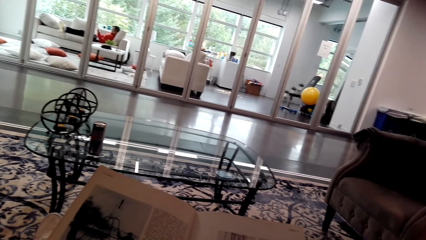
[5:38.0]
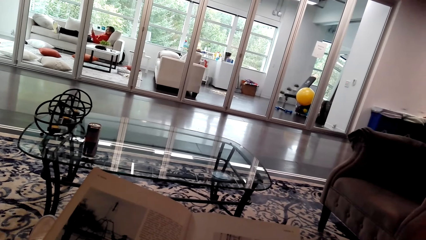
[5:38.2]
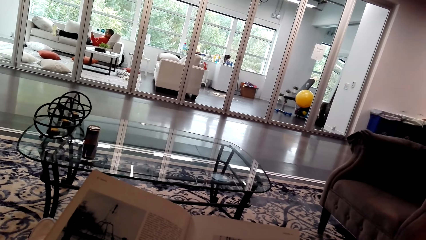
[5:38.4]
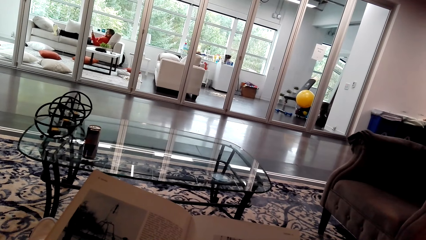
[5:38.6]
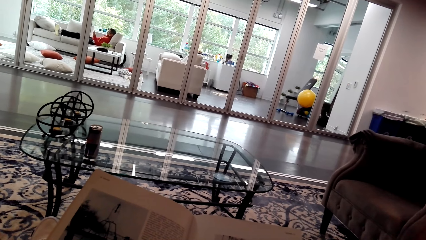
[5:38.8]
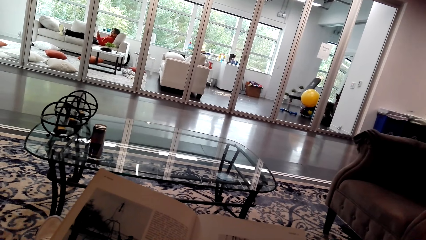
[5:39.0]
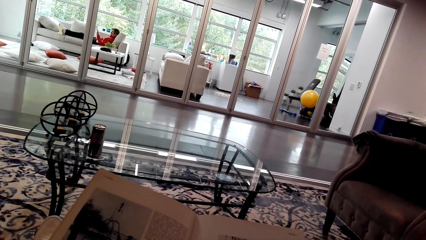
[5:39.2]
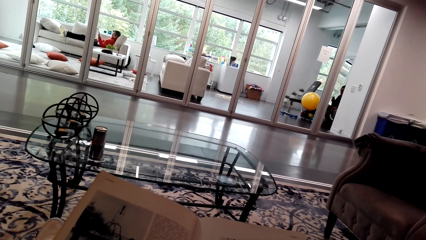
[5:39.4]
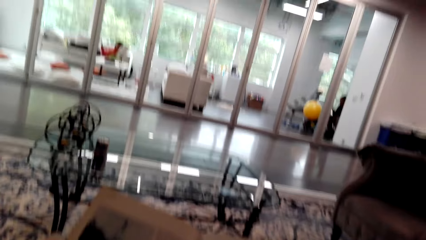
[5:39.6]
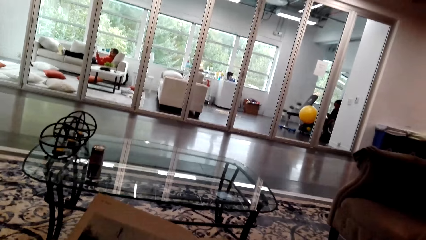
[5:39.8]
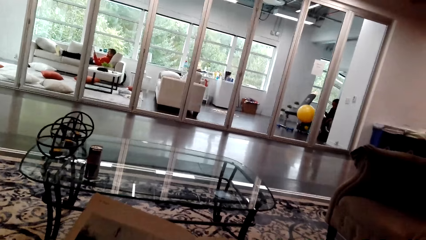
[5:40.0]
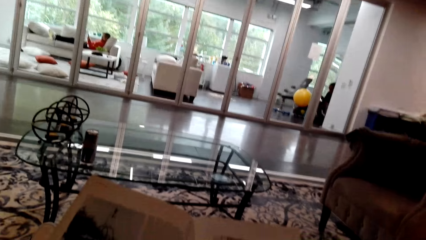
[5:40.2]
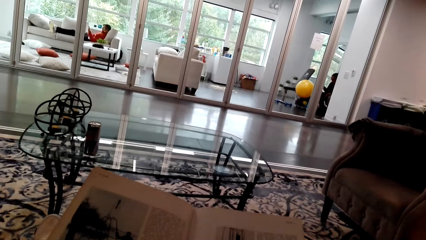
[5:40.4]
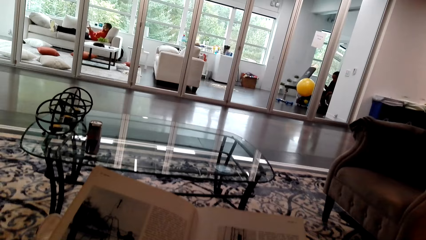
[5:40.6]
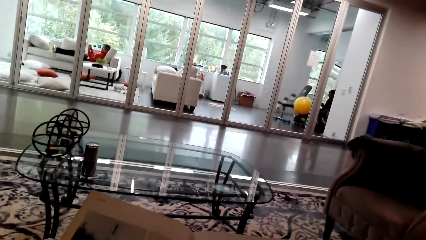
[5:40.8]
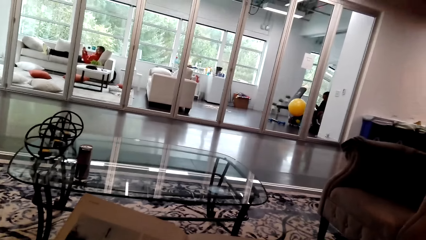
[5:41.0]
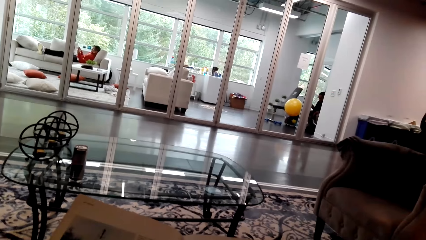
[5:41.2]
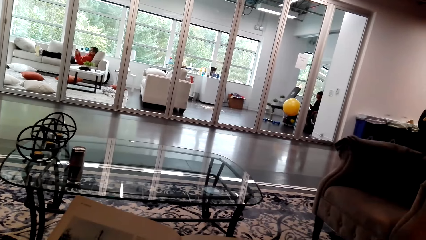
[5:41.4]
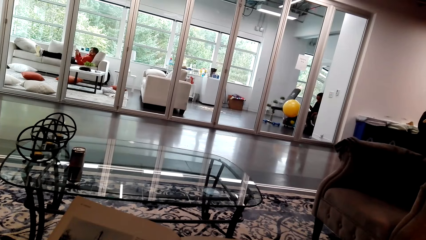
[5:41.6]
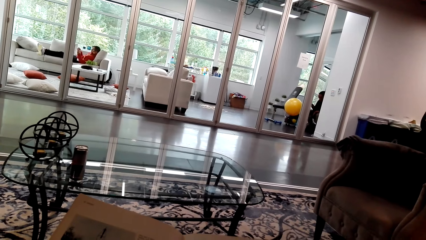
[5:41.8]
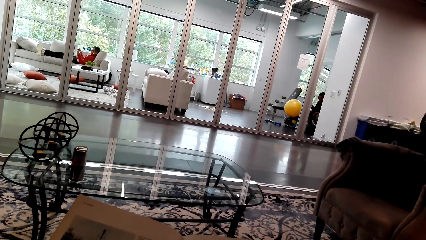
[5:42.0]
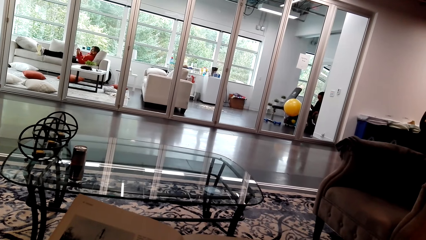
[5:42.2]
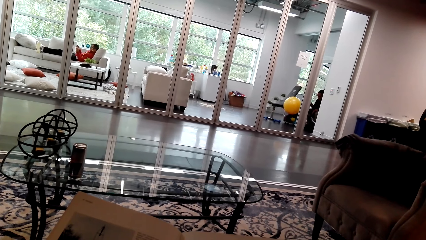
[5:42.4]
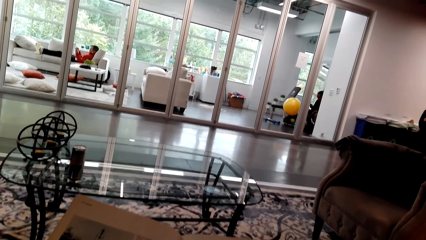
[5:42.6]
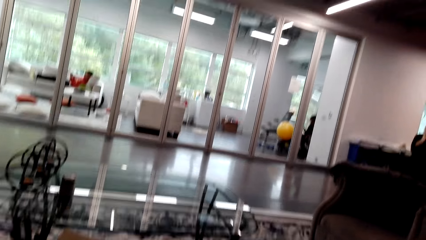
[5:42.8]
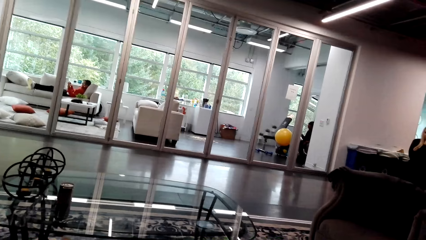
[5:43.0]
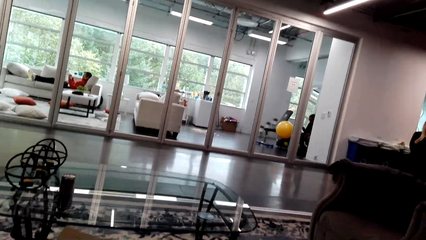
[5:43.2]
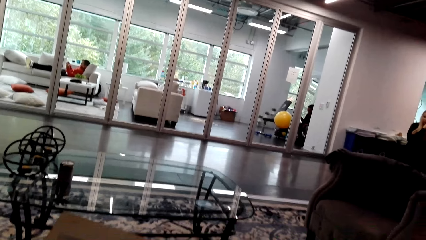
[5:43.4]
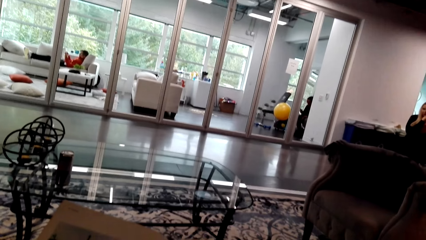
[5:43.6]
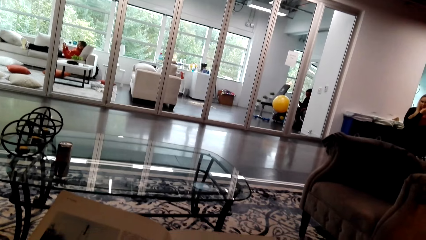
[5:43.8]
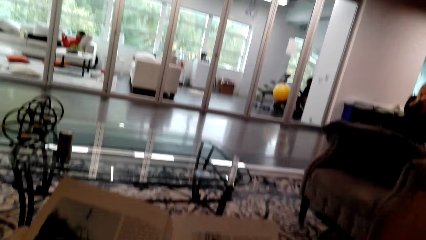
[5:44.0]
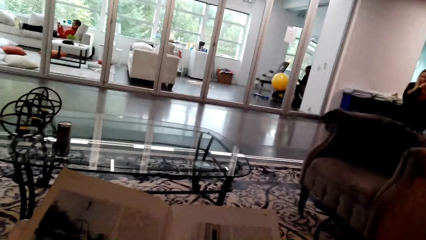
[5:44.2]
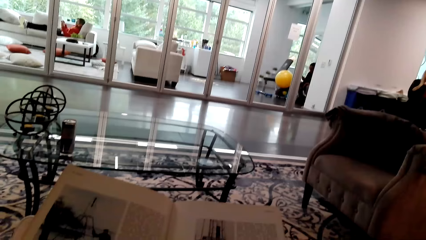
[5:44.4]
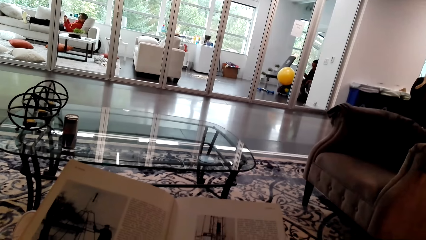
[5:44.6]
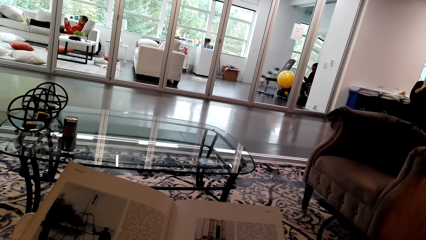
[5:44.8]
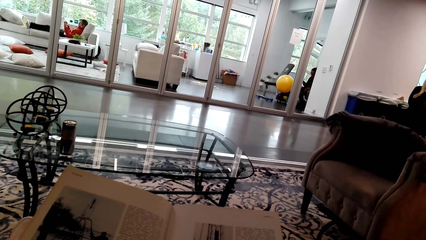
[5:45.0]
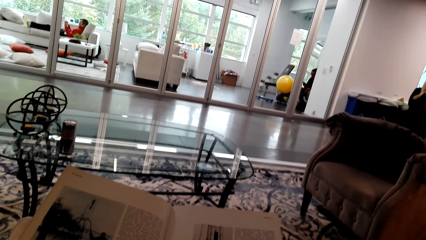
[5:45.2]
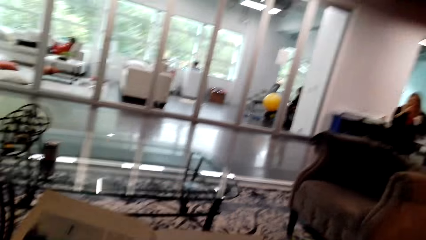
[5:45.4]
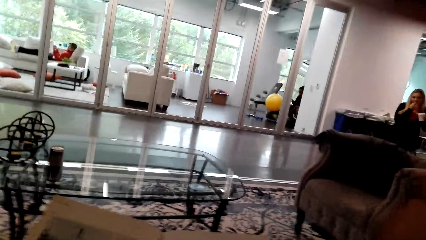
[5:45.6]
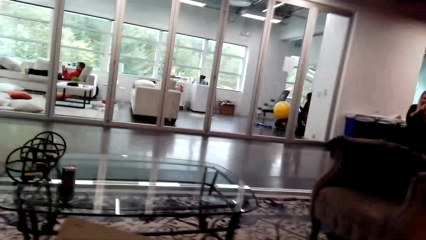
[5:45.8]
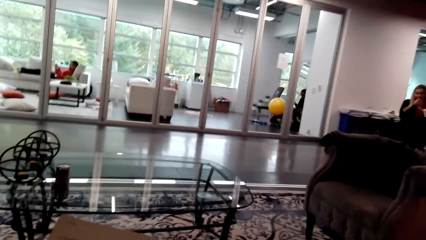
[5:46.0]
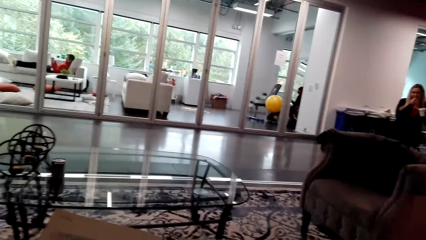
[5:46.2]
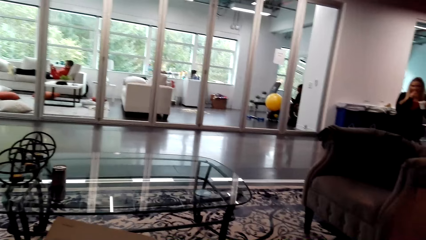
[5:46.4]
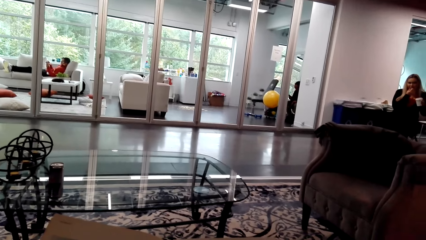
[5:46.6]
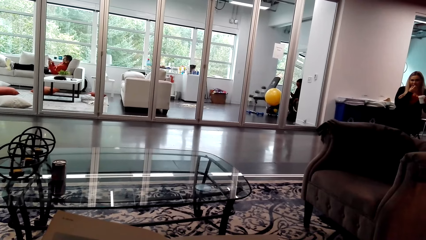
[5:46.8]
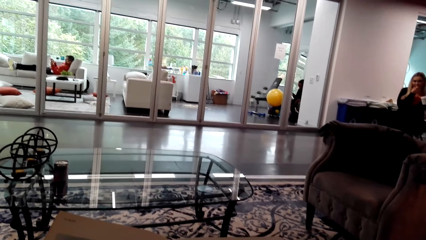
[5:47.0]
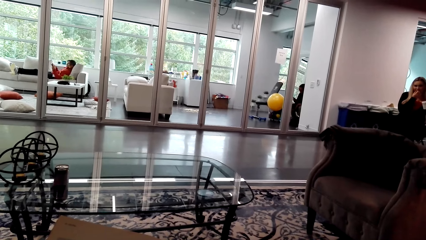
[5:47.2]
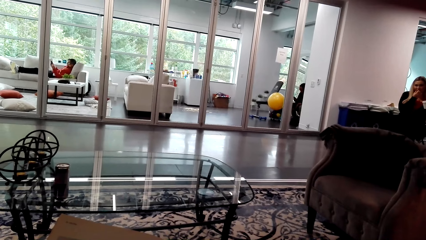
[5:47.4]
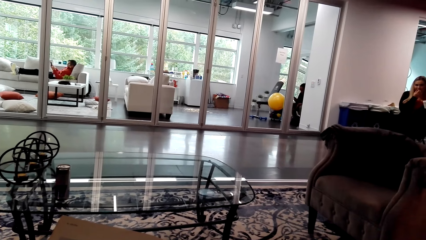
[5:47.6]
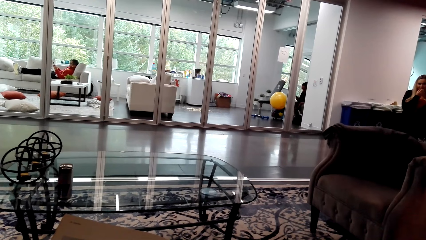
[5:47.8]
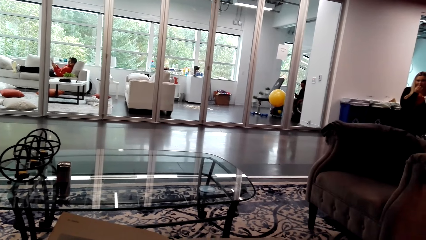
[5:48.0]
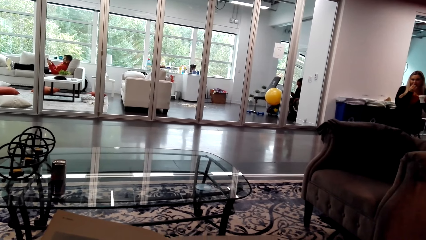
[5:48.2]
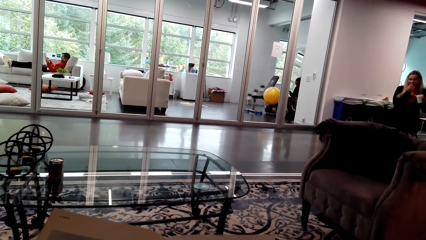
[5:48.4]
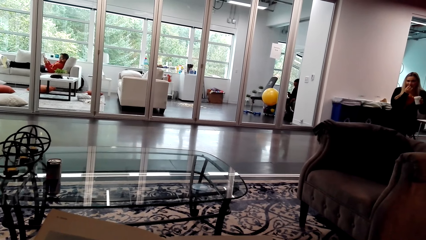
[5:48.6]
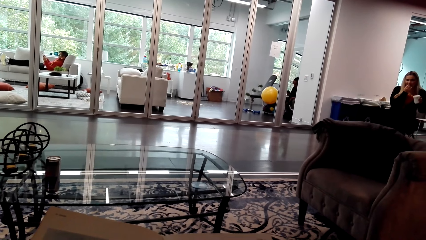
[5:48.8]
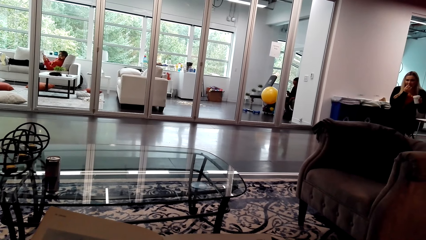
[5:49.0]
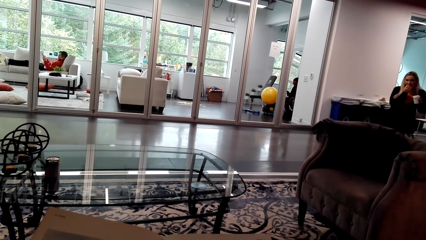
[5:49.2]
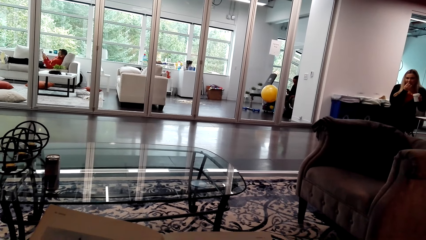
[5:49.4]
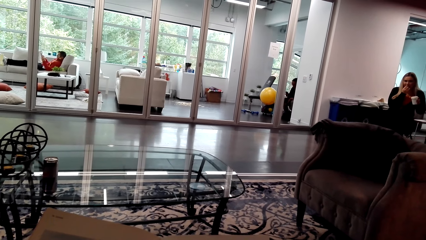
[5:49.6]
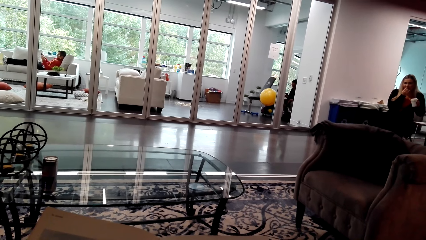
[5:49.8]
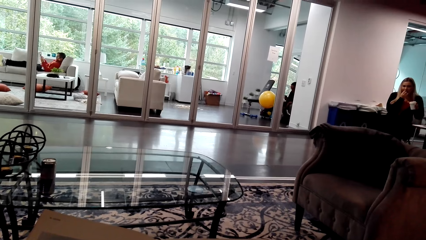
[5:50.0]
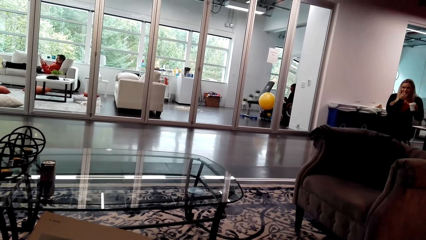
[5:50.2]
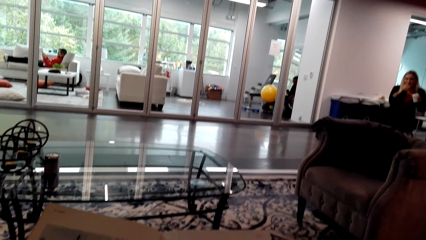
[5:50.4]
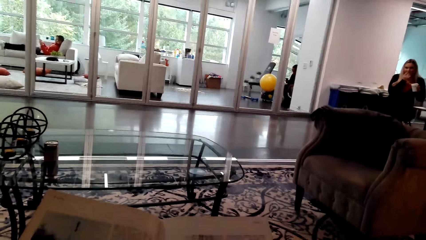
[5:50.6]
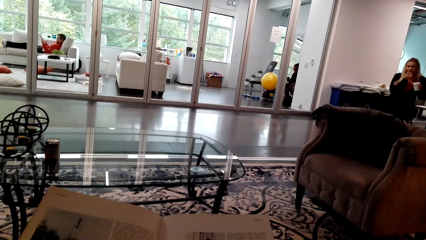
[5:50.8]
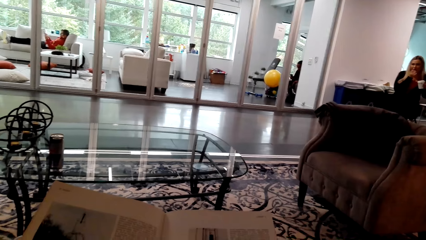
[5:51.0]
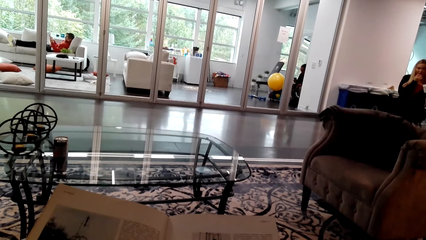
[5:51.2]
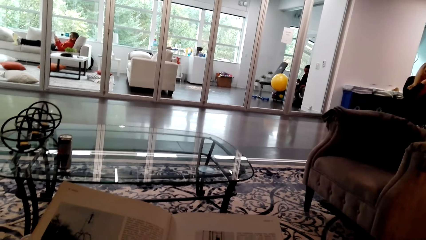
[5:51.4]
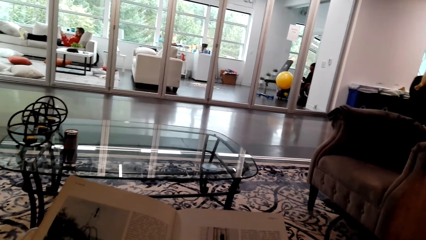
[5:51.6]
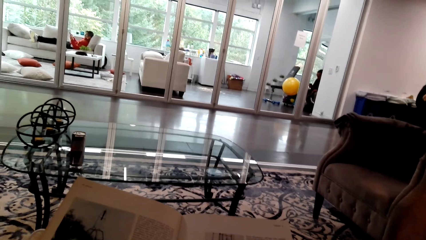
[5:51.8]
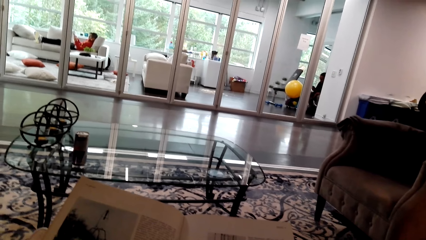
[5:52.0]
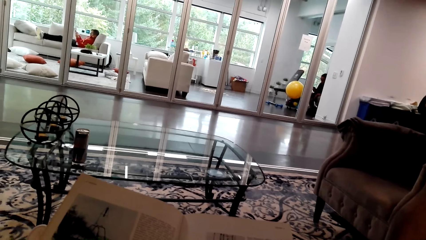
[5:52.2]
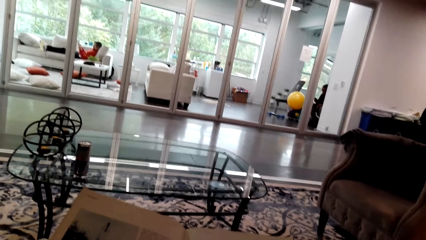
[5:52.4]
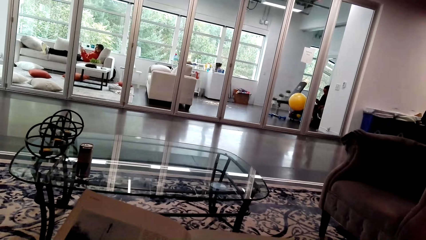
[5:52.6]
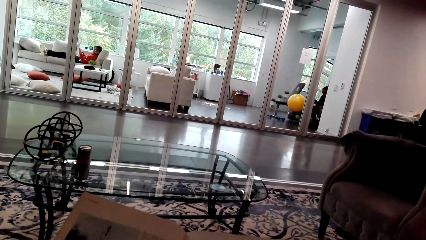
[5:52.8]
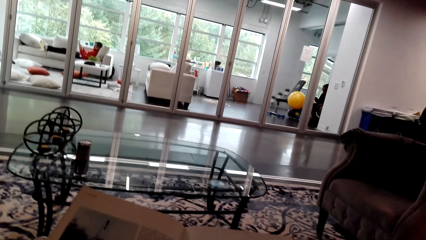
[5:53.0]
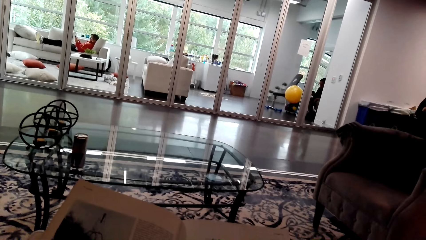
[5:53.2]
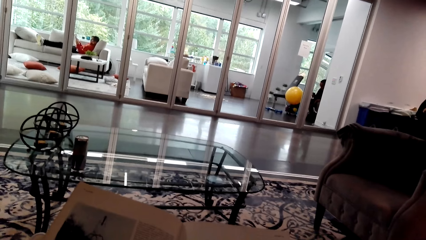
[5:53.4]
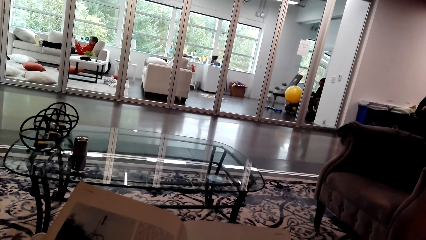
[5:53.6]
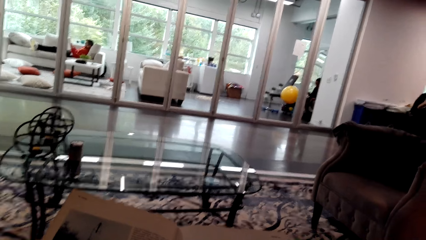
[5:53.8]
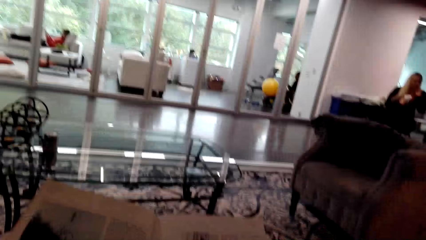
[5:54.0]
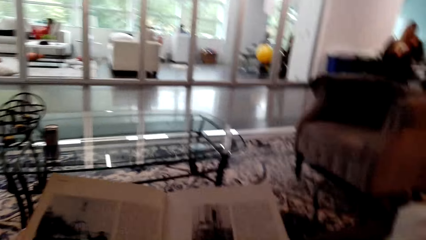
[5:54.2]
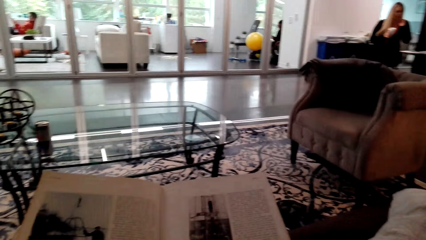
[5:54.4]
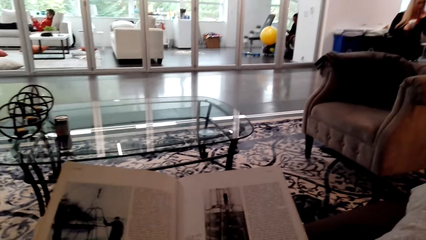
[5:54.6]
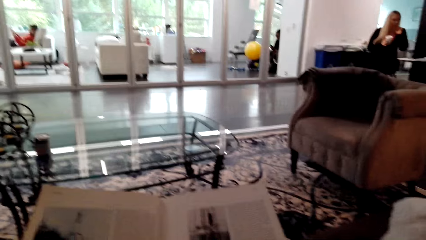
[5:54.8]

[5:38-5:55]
A woman talks. The camera wearer talks. The woman stands in the house.
